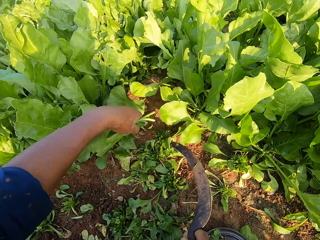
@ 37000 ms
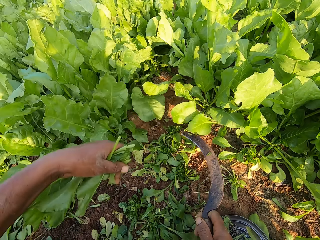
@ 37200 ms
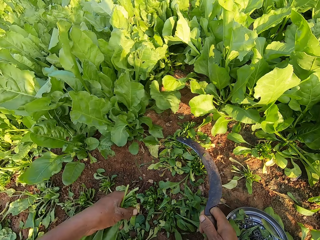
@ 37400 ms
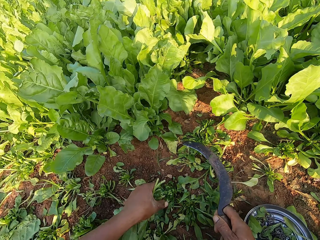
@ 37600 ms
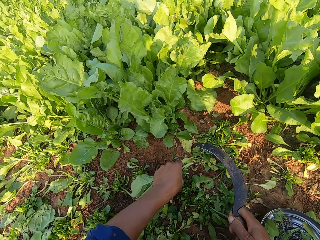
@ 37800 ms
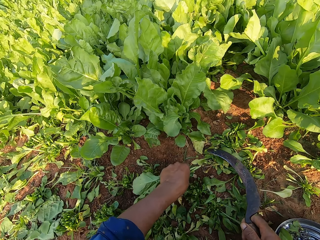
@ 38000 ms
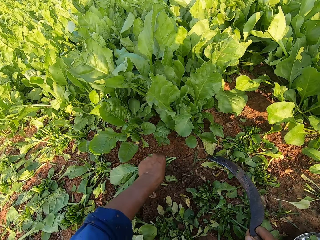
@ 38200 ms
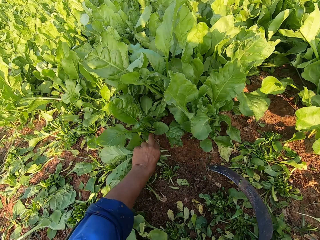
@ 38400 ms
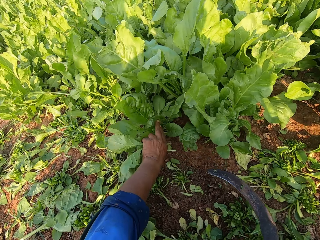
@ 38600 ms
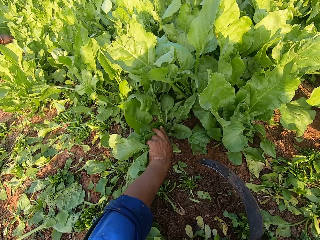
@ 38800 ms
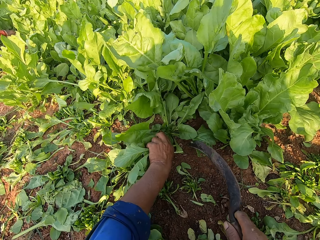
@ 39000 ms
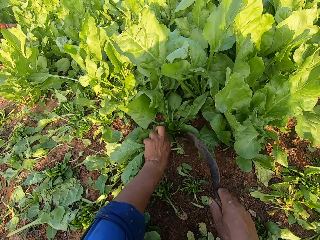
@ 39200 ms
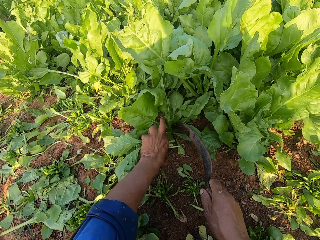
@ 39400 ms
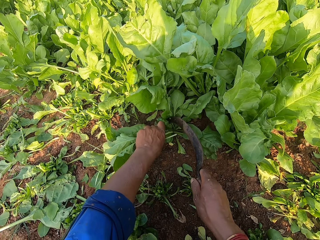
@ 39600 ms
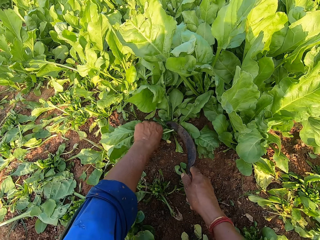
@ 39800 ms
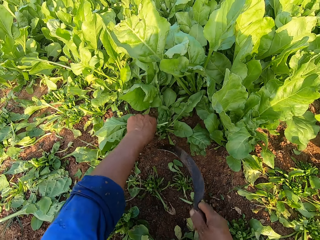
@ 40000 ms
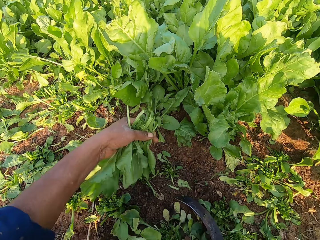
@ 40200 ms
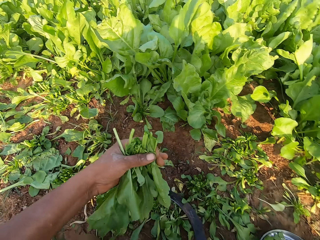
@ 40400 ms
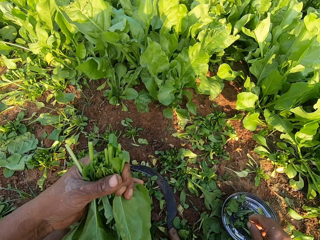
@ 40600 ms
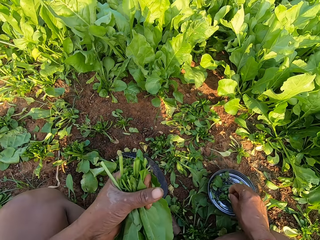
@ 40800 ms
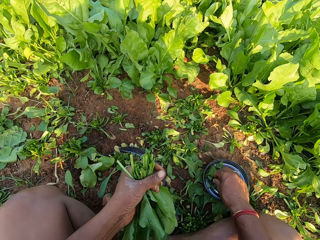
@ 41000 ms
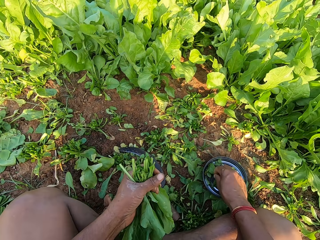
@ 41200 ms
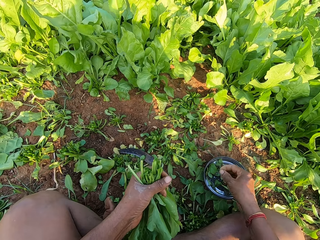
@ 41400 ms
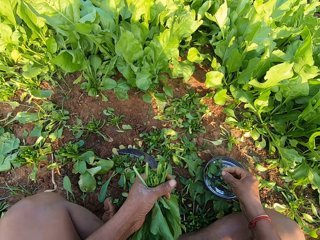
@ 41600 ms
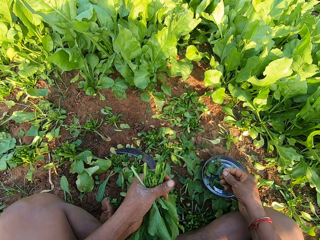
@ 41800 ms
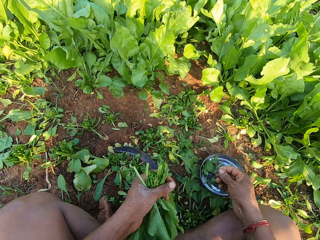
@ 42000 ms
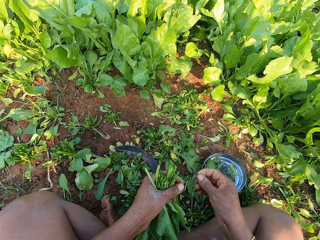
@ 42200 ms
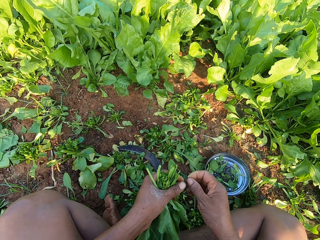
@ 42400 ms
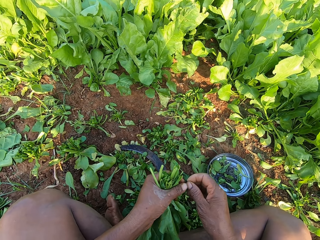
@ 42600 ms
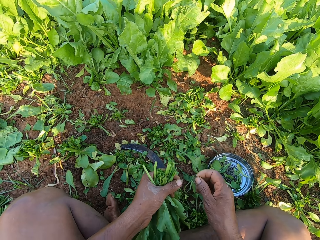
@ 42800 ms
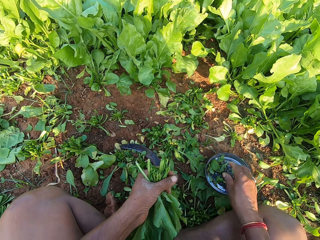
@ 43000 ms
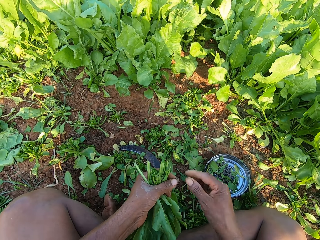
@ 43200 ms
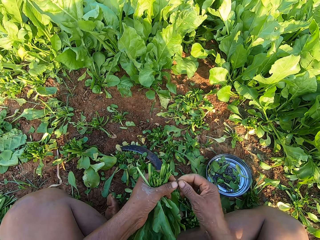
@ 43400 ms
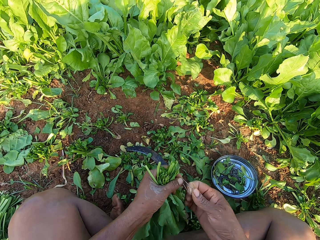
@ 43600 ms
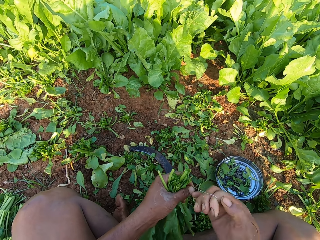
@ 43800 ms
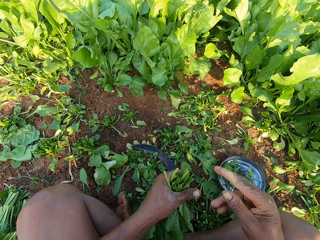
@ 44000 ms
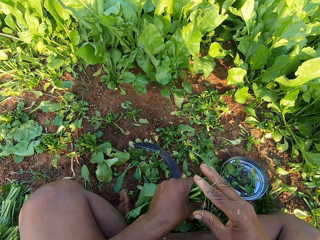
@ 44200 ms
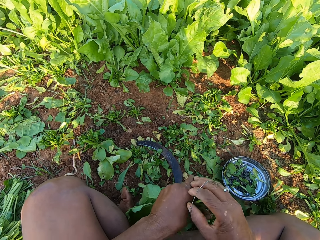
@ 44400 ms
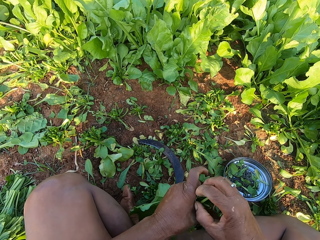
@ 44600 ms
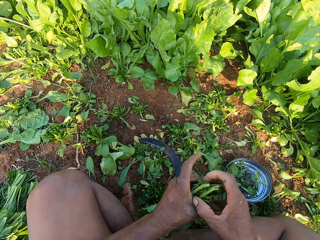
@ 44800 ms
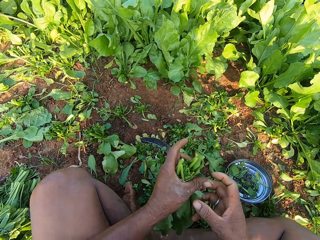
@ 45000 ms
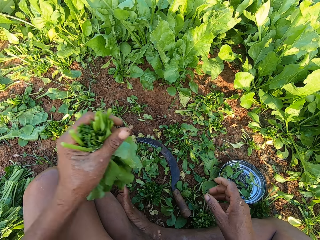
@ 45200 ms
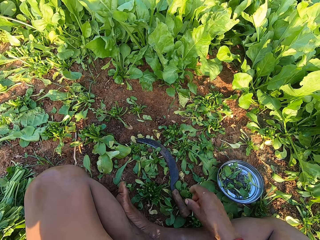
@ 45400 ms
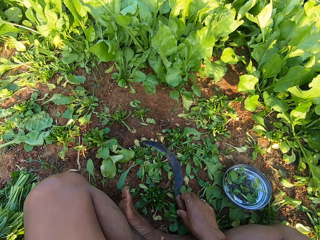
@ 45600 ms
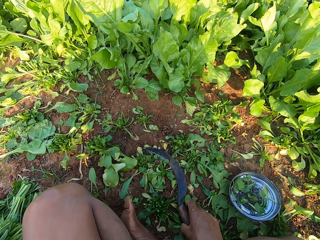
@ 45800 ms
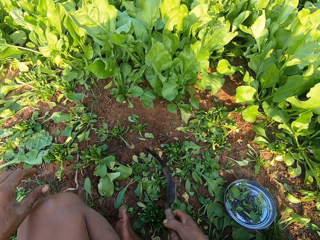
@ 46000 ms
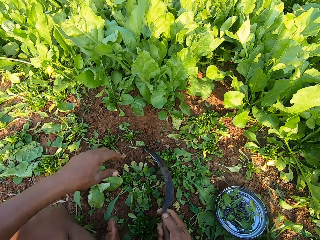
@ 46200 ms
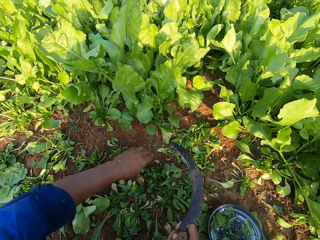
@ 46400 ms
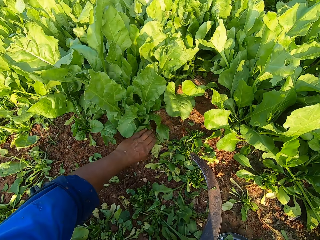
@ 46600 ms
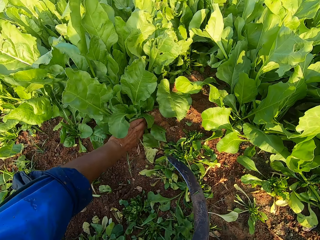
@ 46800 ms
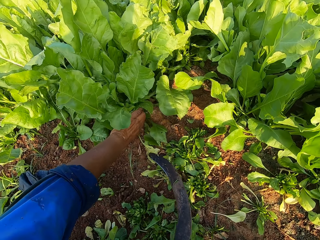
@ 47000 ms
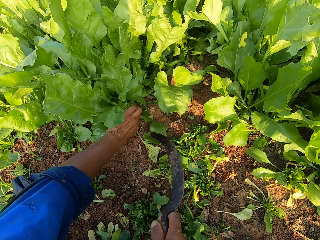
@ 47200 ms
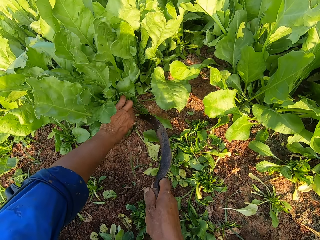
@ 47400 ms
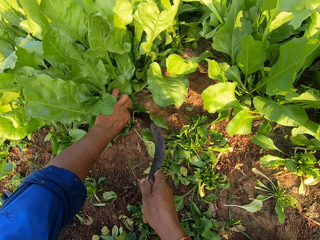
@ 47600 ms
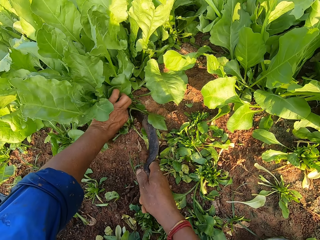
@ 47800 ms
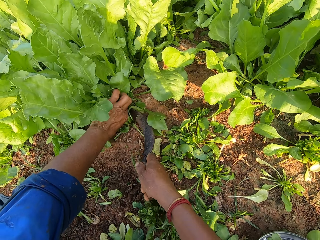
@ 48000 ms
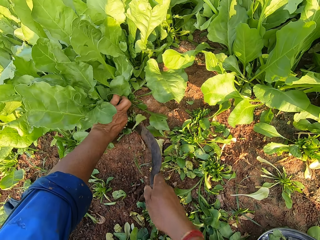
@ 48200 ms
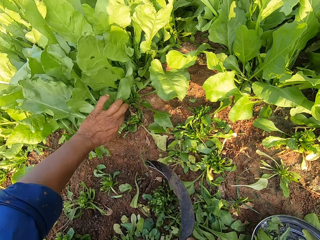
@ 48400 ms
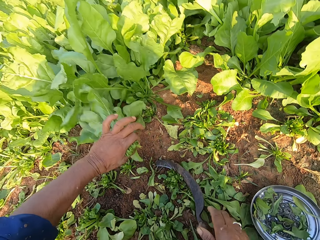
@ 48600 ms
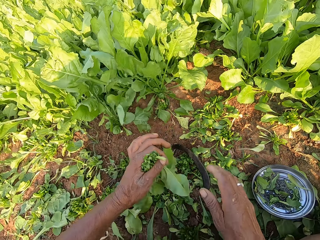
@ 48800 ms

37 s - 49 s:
The camera wearer picks the spinach from the ground with his left hand. He holds the spinach on the ground with his left hand. He cuts the spinach from the ground with the sickle in his right hand. He picks the spinach from the ground with his left hand. He drops the sickle on the ground with his right hand. He picks rubber bands from a bowl on the ground with his right hand. He drops the rubber band in the bowl with his right hand. He binds the spinach in his left hand with the rubber band with both hands. He drops the spinach on the ground with his left hand. He picks the sickle from the ground with his right hand. He holds the spinach on the ground with his left hand. He cuts the spinach from the ground with the sickle in his right hand. He plucks leaves. He picks the spinach from the ground with his left hand. He drops the sickle on the ground with his right hand.

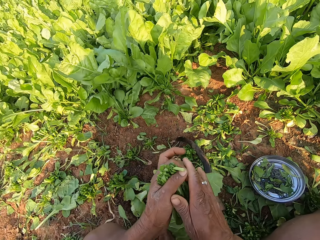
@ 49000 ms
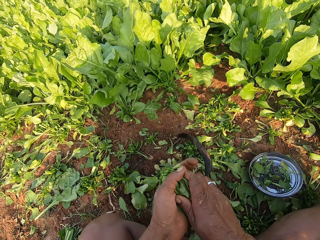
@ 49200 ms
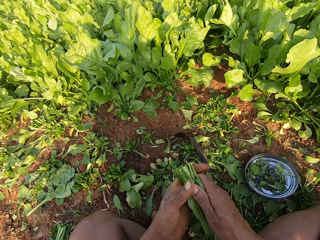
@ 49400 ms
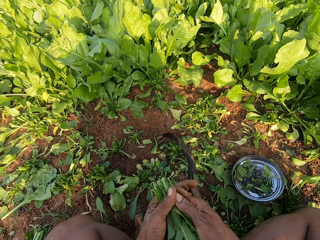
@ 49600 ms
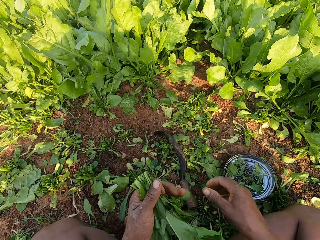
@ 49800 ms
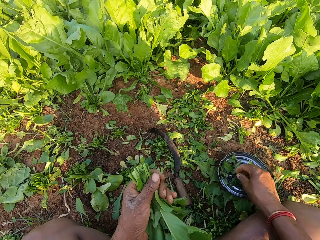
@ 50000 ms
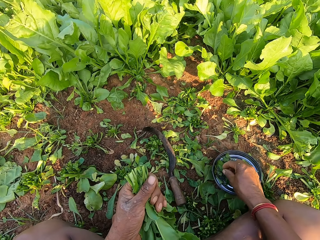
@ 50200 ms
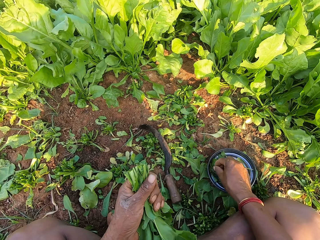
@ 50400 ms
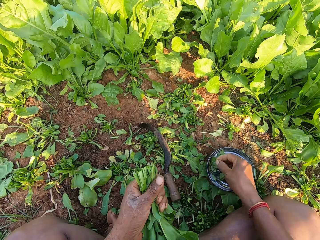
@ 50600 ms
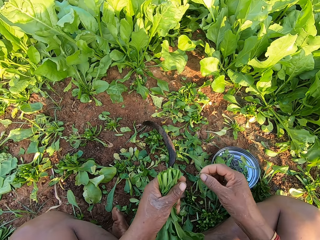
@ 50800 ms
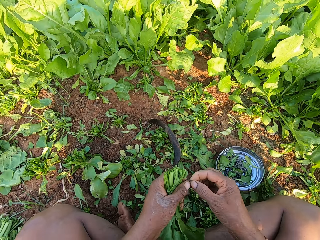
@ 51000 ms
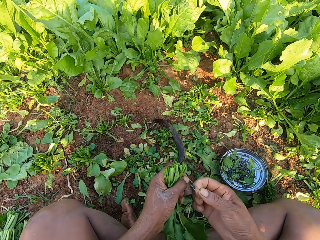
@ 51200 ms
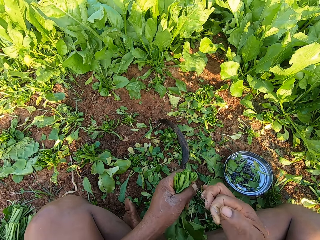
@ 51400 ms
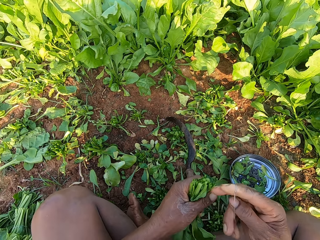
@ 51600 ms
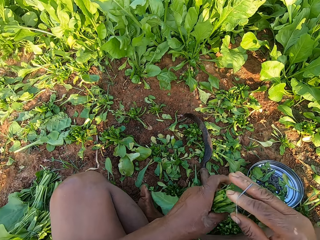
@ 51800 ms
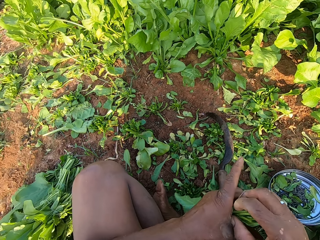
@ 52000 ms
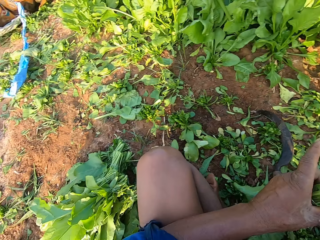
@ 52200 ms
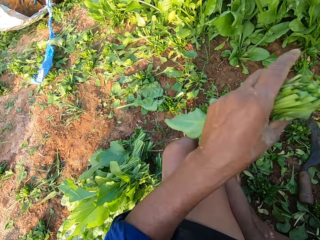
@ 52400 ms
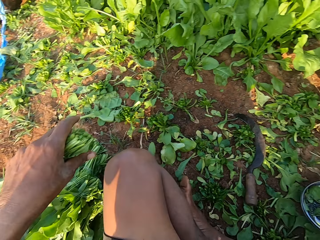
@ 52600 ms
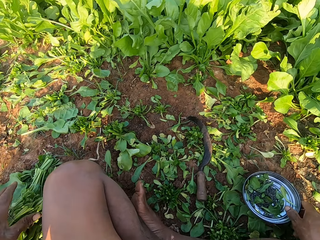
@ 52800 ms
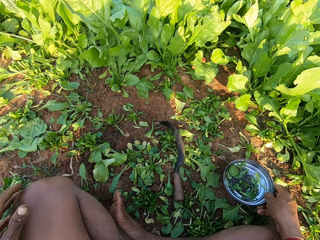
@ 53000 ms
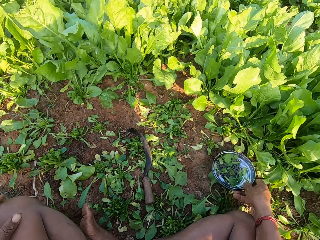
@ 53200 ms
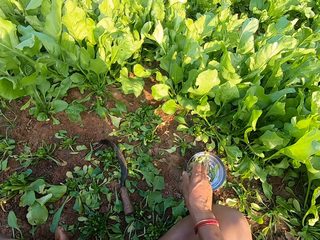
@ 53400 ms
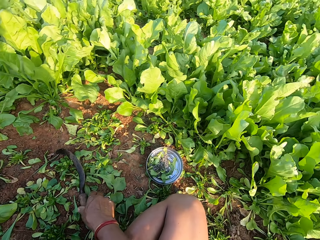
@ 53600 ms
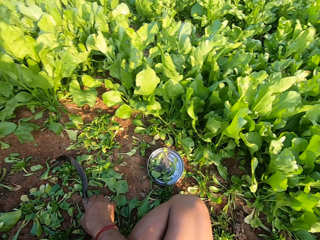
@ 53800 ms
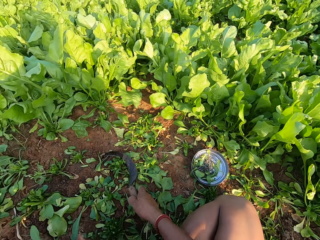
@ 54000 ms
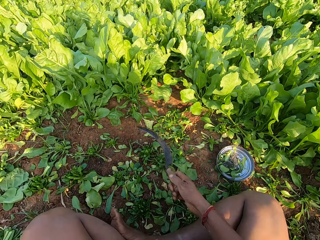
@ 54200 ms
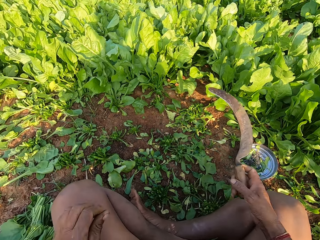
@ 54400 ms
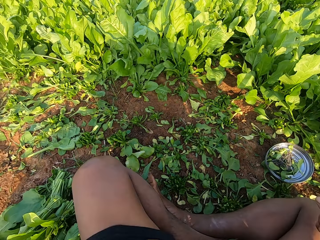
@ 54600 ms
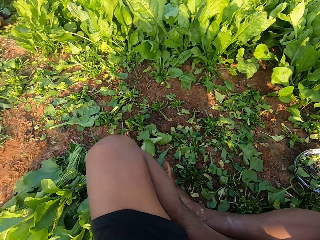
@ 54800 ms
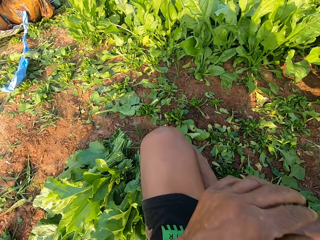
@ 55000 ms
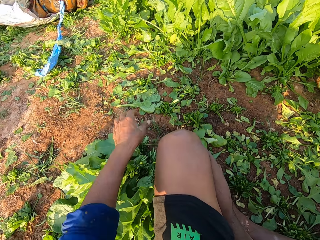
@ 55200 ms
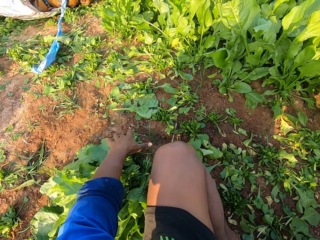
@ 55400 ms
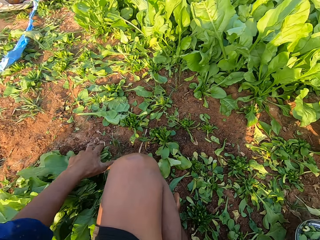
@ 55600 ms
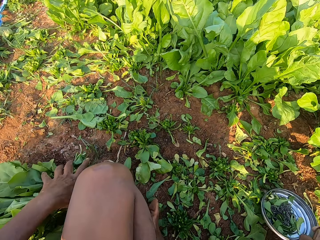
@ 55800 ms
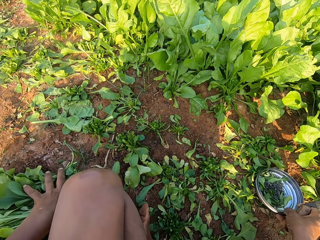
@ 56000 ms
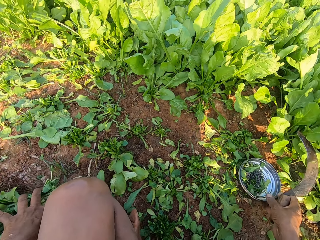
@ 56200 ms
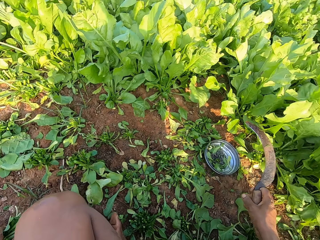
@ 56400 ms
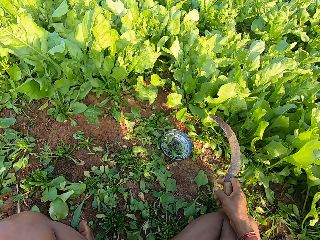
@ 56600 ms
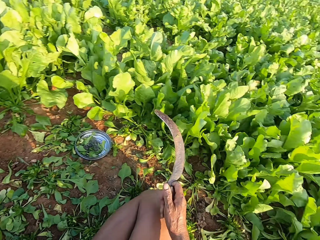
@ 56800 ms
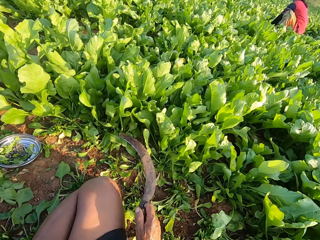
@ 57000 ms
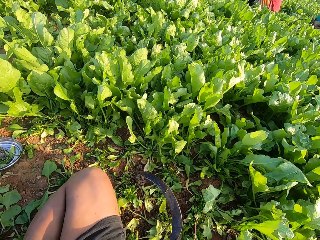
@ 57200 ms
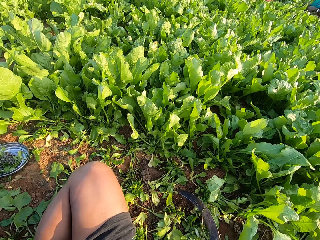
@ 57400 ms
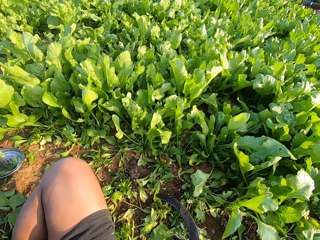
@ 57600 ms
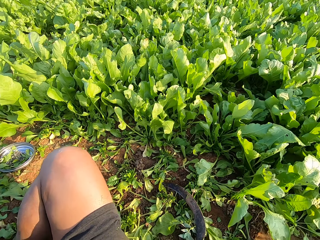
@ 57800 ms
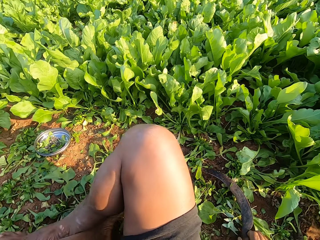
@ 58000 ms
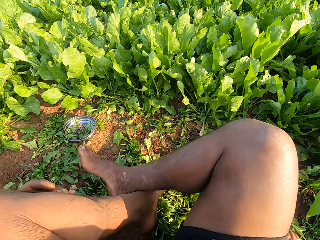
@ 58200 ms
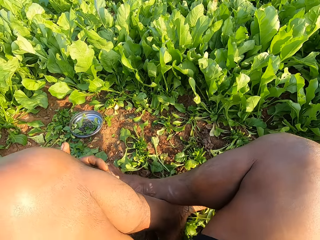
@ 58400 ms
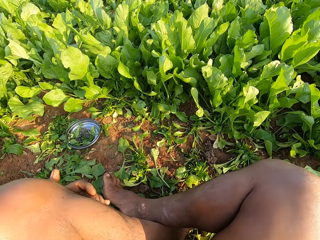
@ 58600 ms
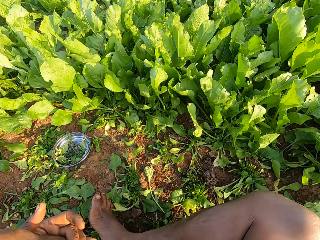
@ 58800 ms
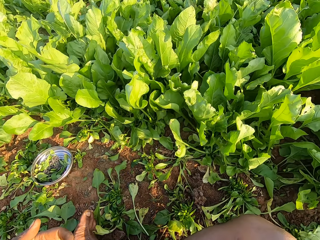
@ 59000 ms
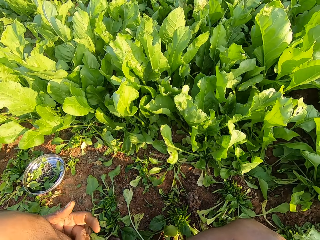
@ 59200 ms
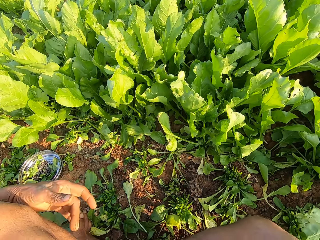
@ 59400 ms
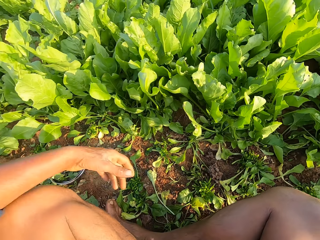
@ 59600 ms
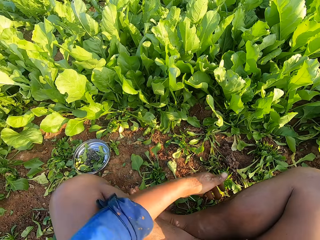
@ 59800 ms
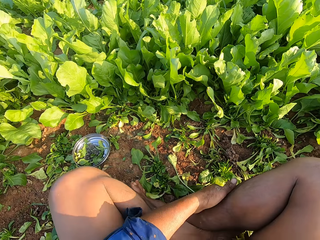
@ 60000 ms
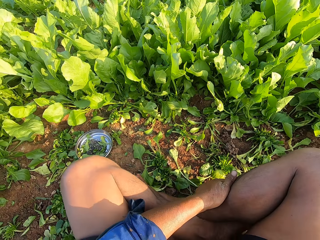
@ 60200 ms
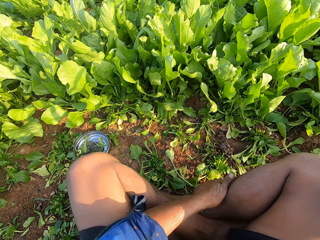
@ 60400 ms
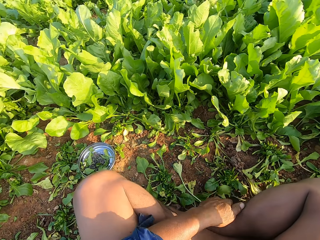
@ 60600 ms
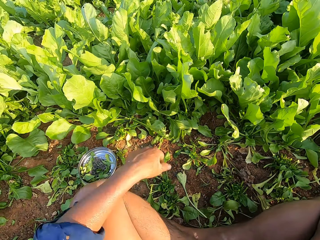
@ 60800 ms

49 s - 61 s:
The camera wearer holds the spinach with both hands. He holds the spinach with his left hand. He picks a rubber band from the bowl with his right hand. He binds the spinach in his left hand with the rubber band with both hands. He puts the plate aside. He drops the spinach on the ground with his left hand. He adjusts the bowl on the ground with his right hand. He picks the sickle from the ground with his right hand. He holds the spinach on the ground with his left hand. He drops the bowl on the ground with his right hand. He adjusts himself on the ground. He moves aside.
